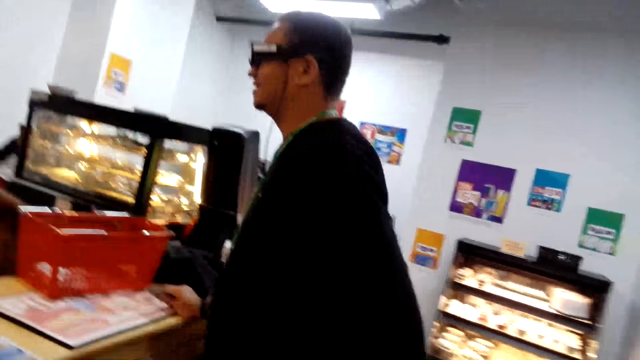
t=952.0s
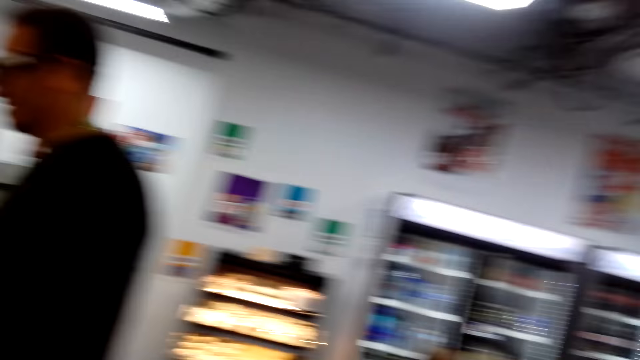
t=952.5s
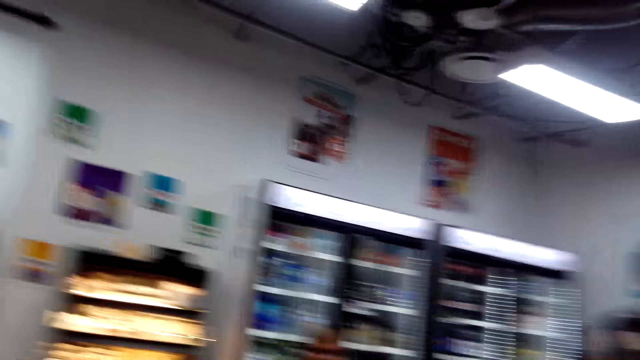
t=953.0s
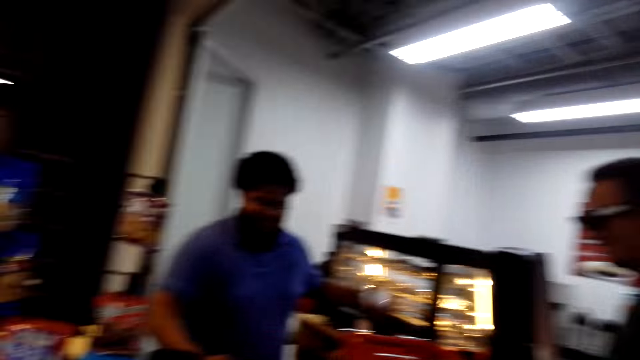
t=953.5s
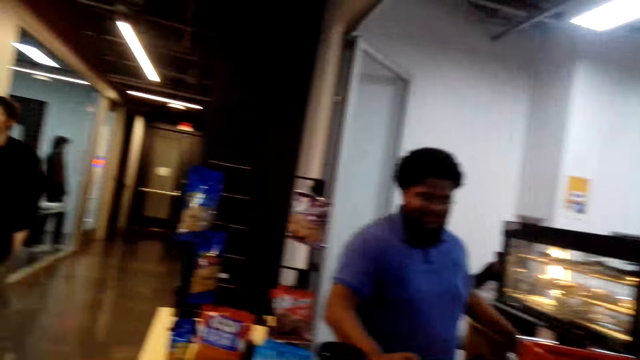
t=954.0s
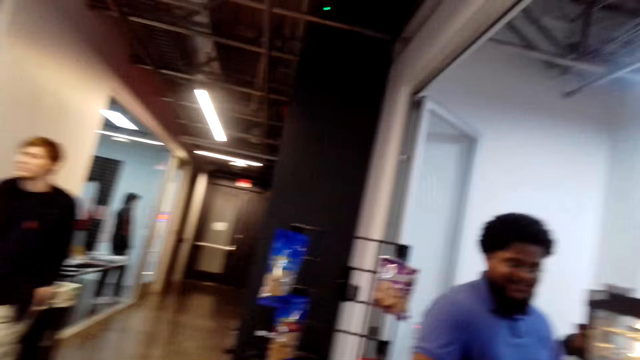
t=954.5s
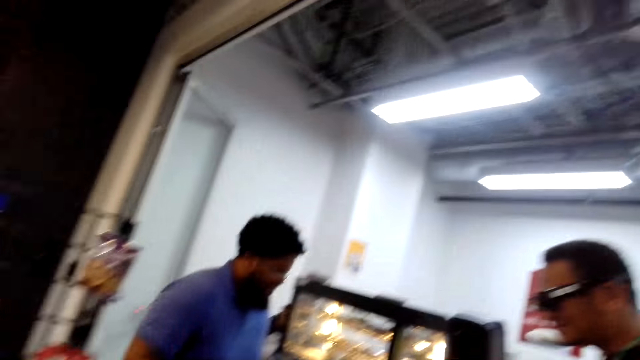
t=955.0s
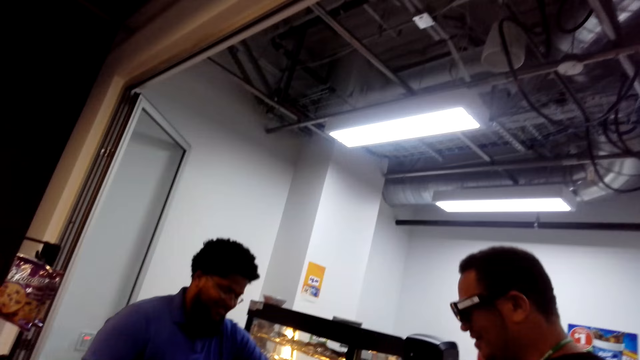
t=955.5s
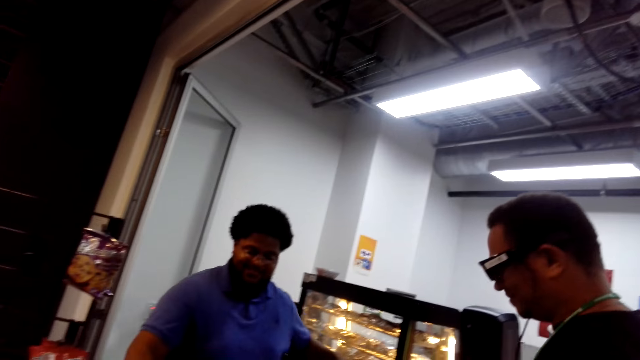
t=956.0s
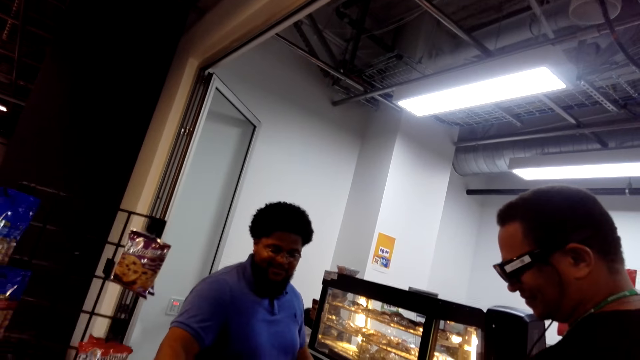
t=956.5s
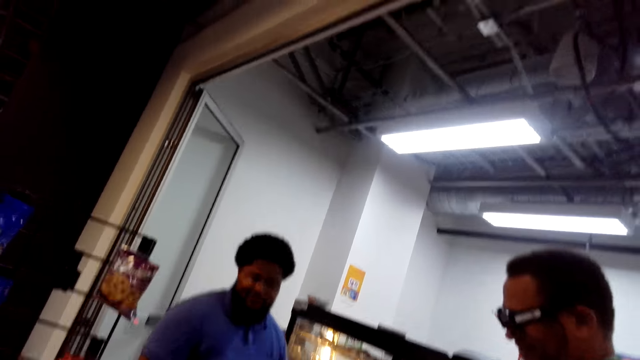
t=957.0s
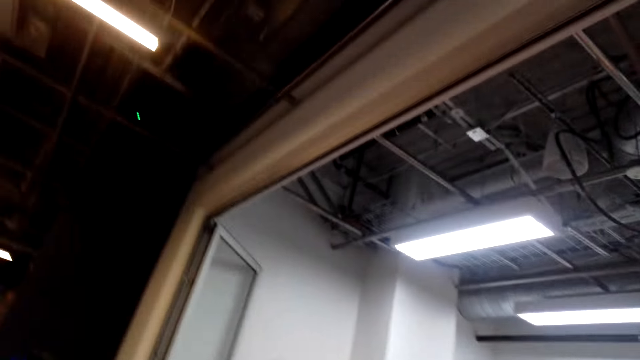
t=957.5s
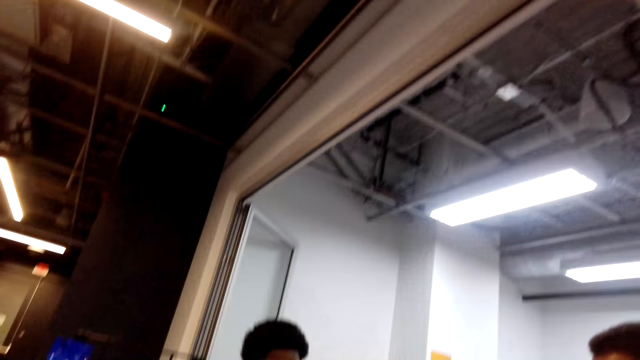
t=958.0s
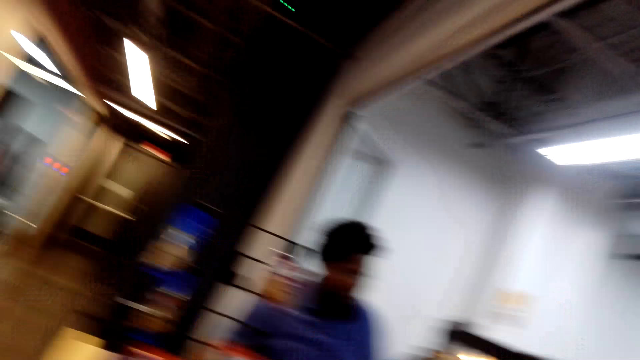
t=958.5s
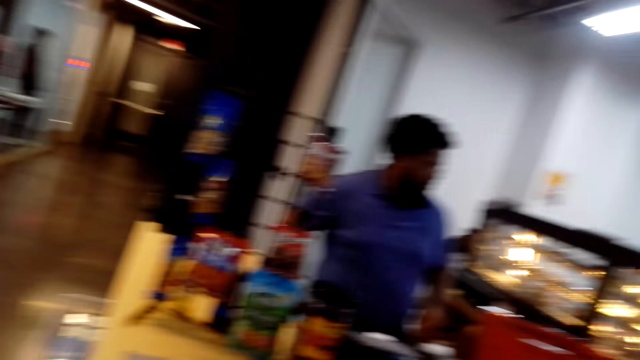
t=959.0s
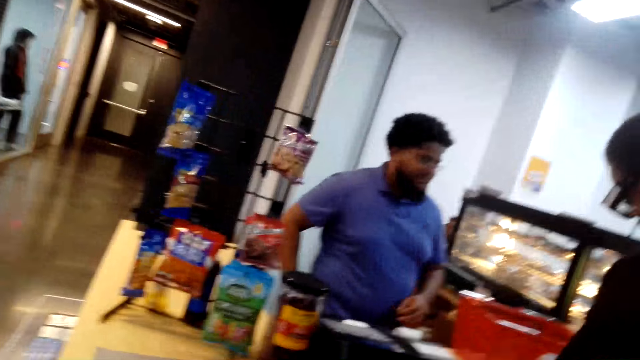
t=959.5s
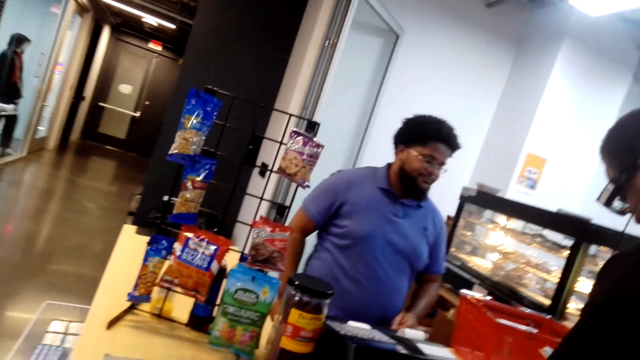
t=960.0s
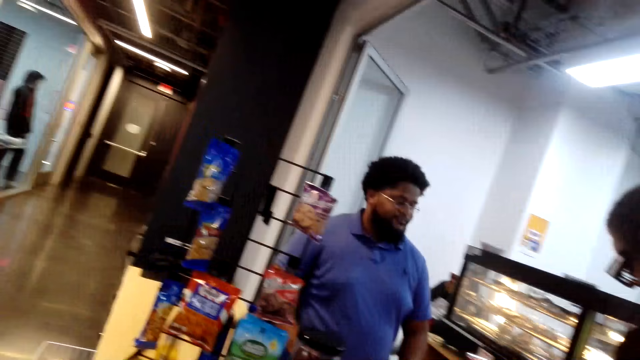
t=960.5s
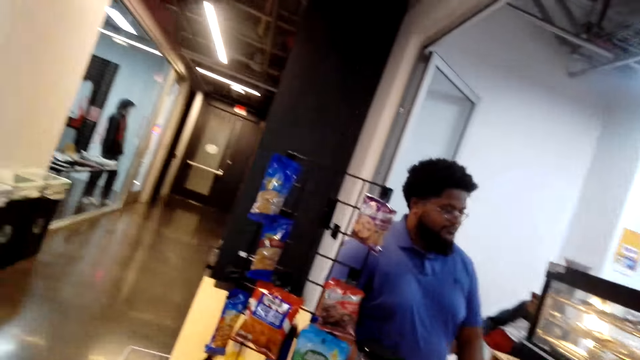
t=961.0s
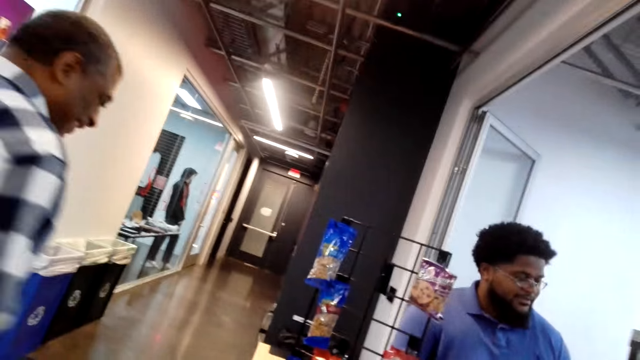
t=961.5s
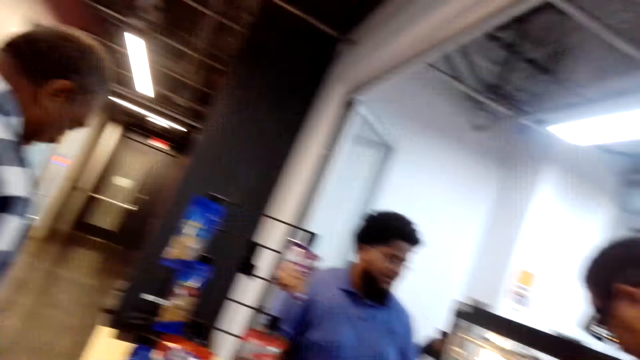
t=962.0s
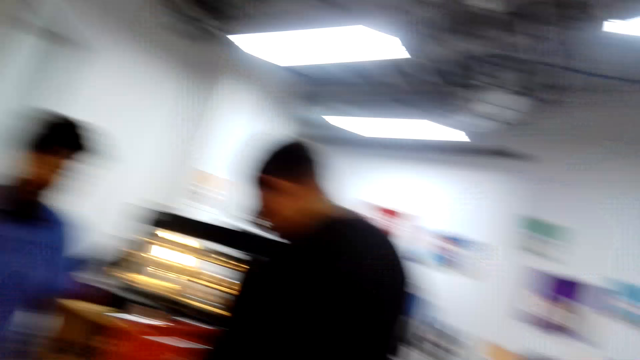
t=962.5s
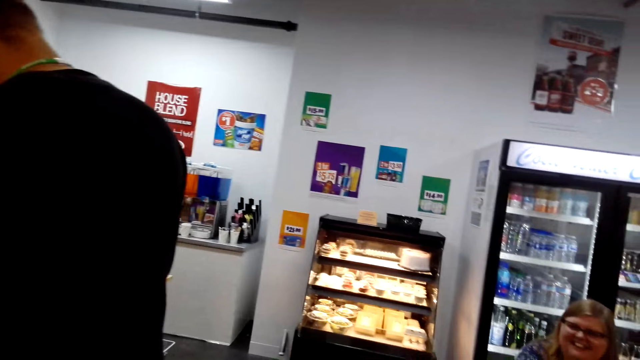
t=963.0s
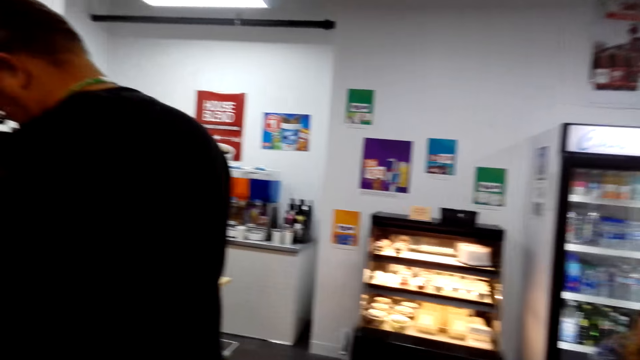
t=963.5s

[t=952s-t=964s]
A man talks. Another man calculates the bill. The camera wearer laughs. A third man walks around.

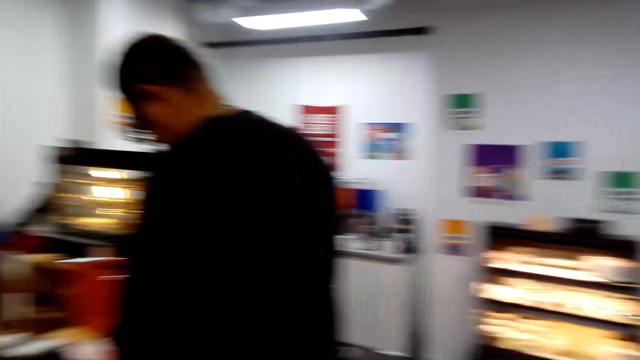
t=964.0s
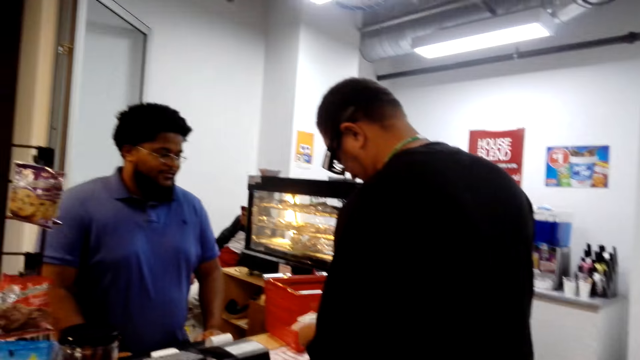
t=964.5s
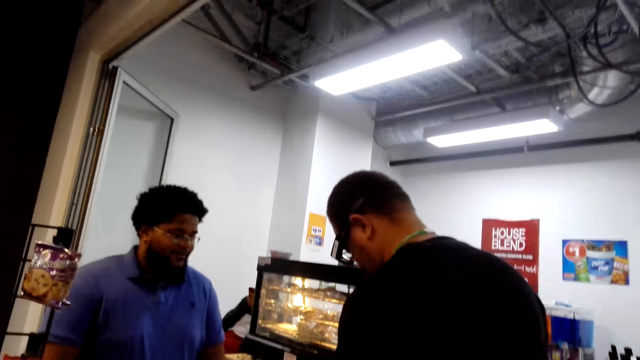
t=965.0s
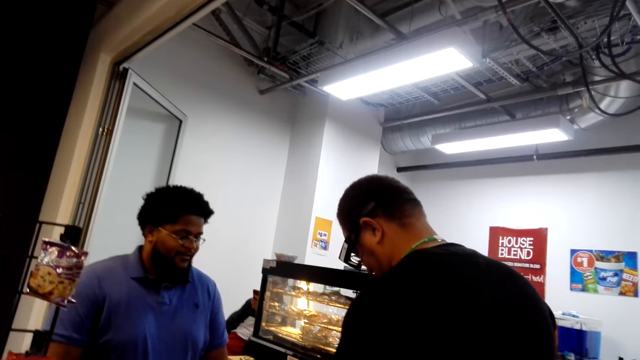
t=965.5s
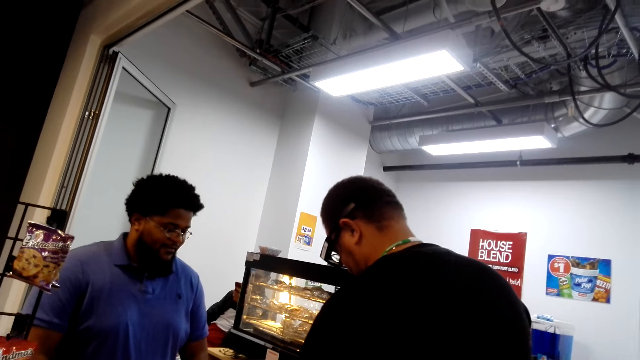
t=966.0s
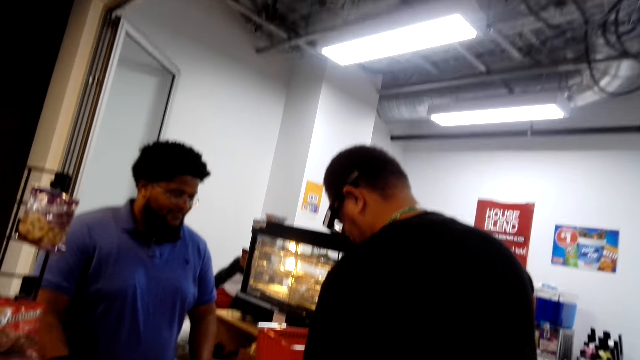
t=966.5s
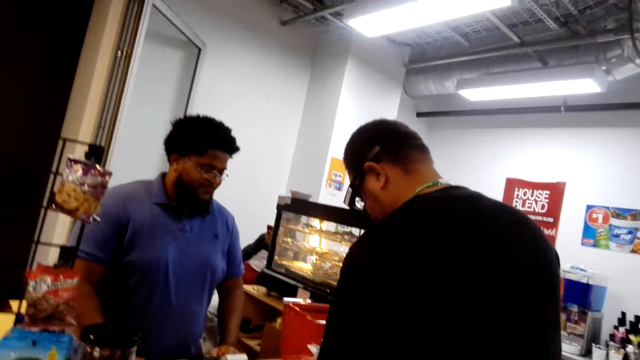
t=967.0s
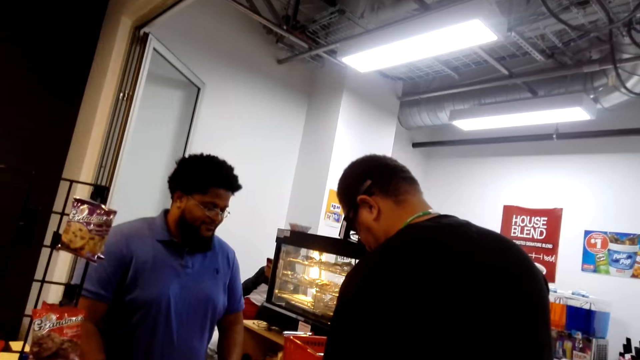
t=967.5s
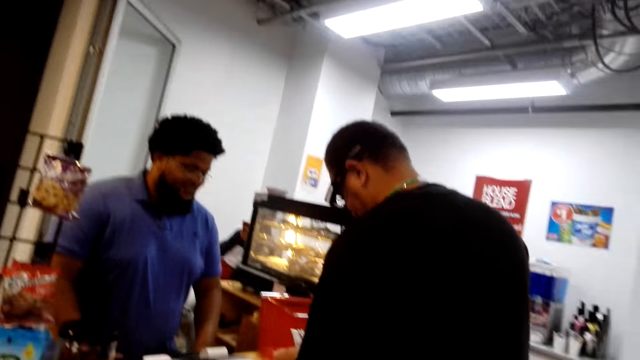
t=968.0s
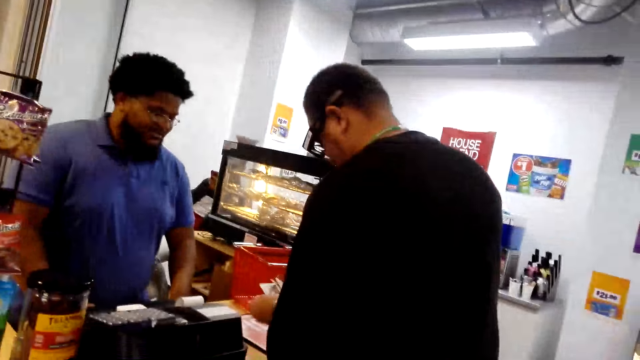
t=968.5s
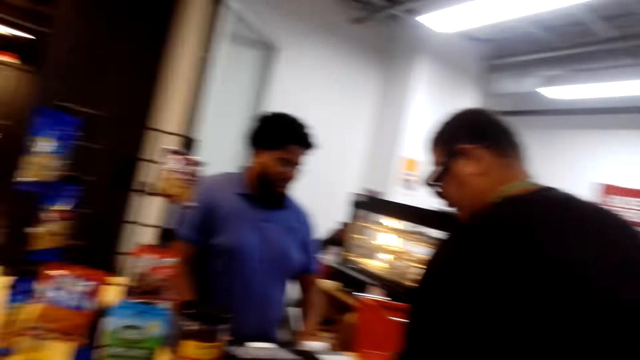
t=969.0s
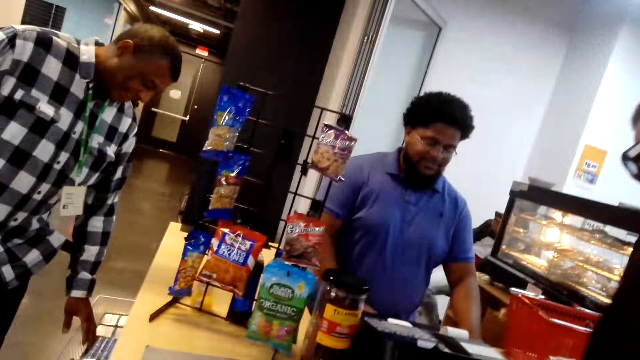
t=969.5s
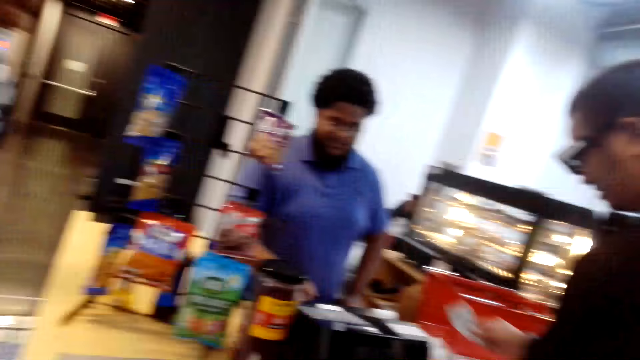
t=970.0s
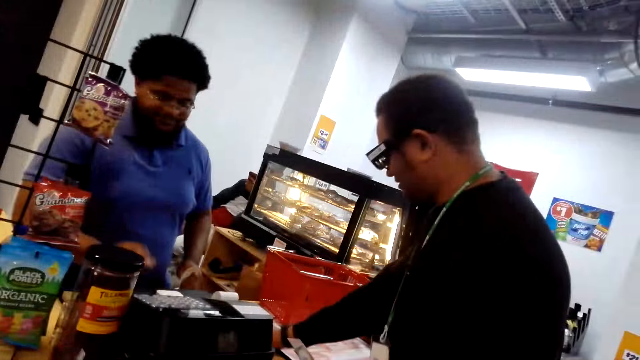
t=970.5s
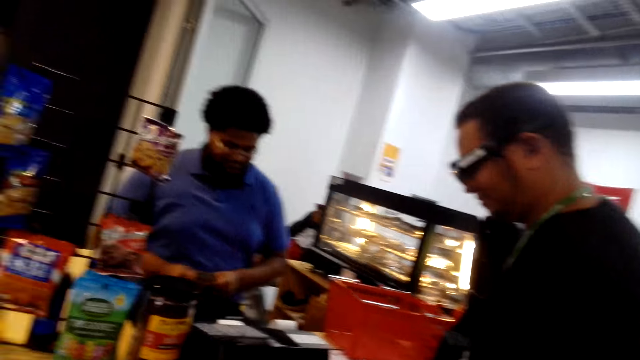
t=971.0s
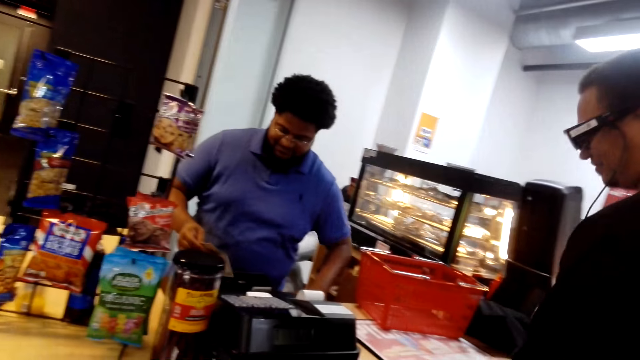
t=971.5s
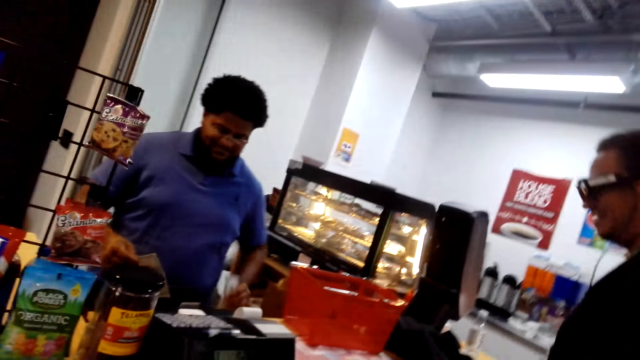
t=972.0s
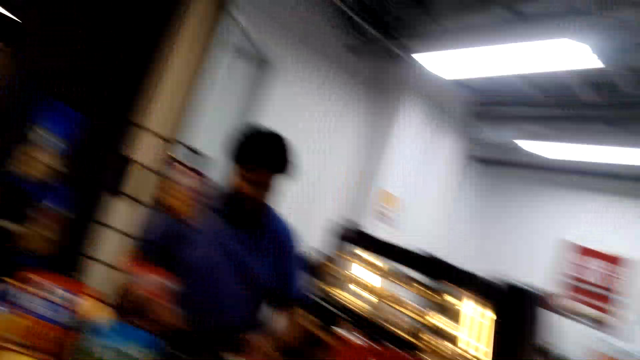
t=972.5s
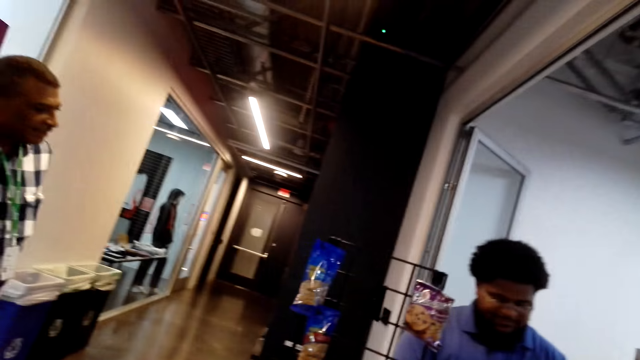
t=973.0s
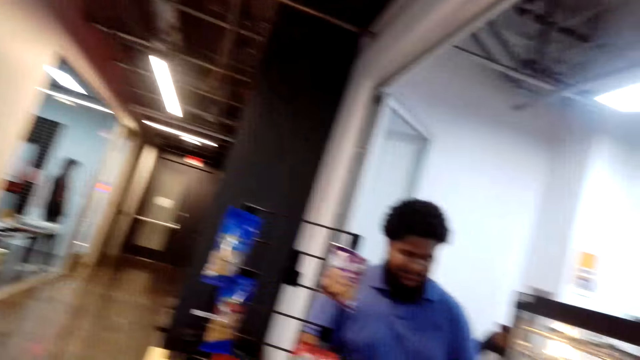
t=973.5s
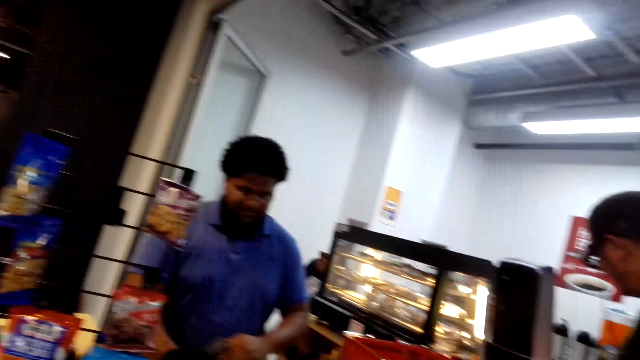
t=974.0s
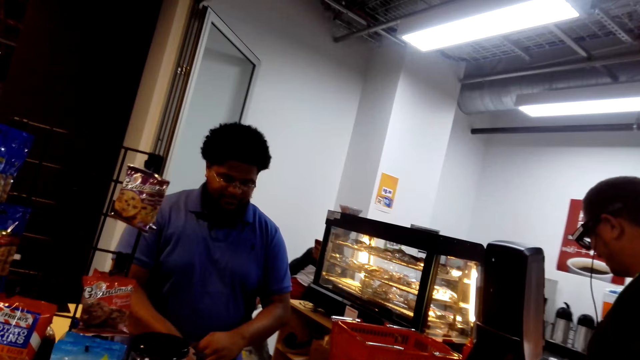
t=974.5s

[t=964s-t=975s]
A man counts the money. A person gives another person money. Another man calculates the bill.
